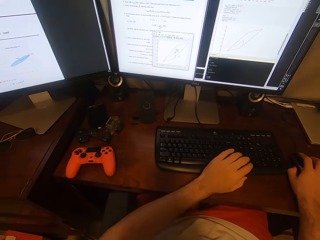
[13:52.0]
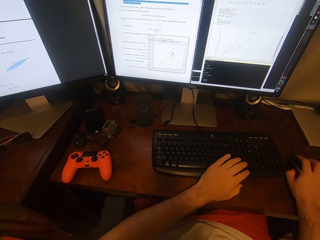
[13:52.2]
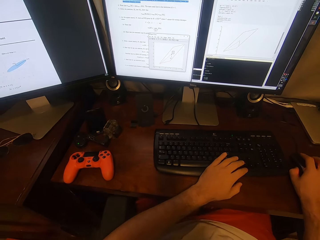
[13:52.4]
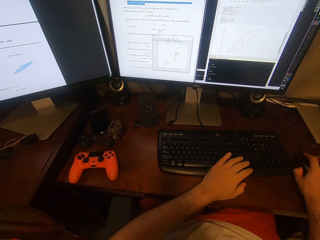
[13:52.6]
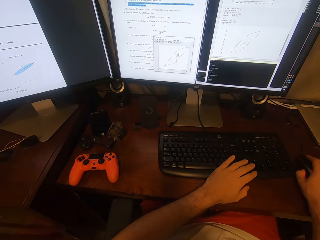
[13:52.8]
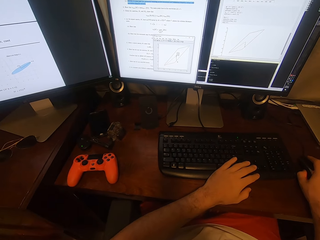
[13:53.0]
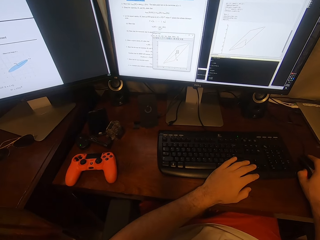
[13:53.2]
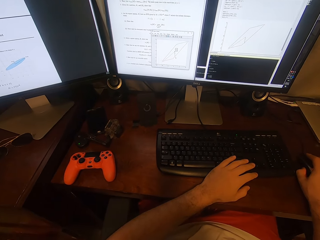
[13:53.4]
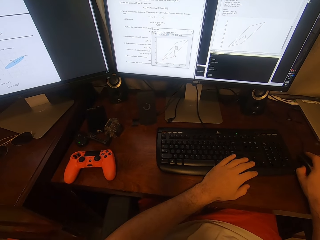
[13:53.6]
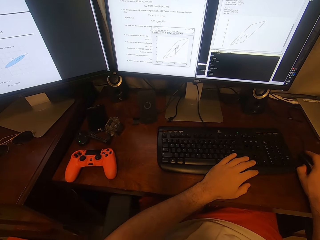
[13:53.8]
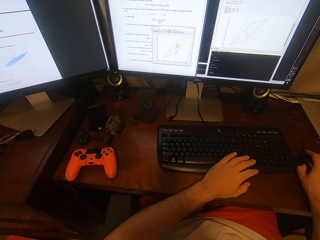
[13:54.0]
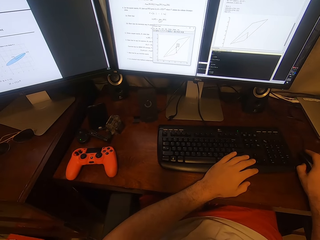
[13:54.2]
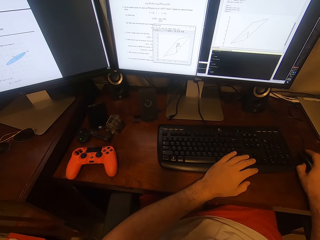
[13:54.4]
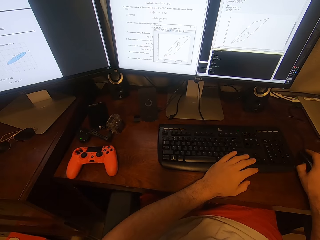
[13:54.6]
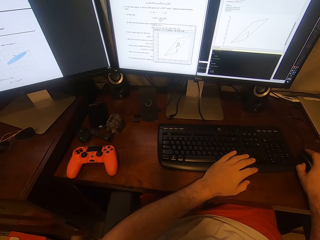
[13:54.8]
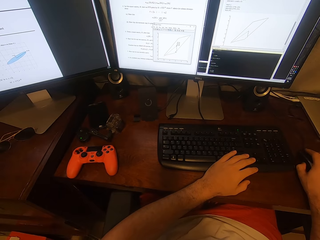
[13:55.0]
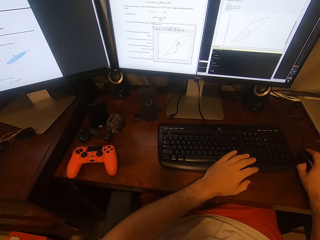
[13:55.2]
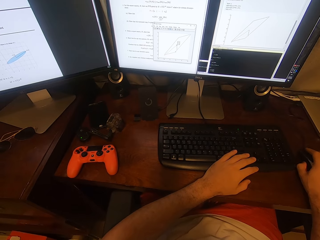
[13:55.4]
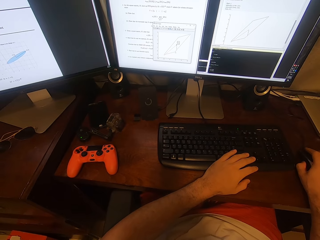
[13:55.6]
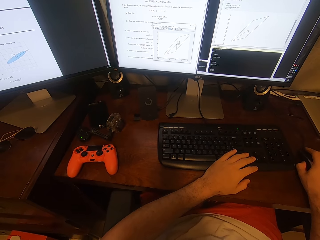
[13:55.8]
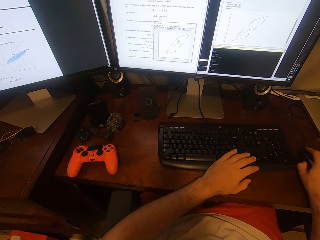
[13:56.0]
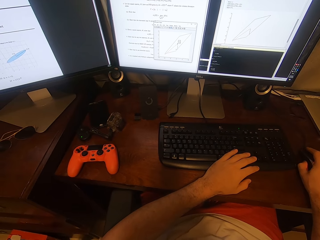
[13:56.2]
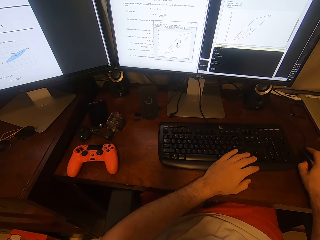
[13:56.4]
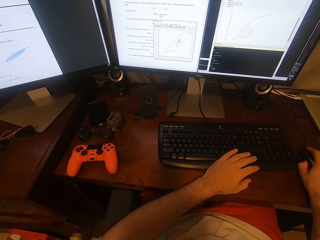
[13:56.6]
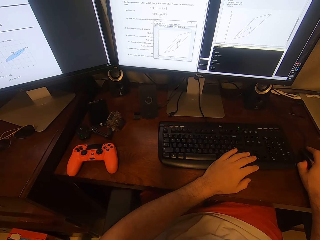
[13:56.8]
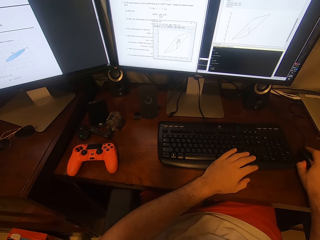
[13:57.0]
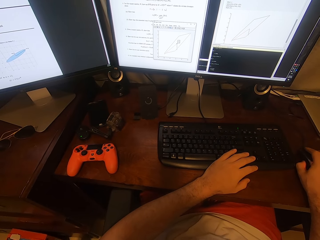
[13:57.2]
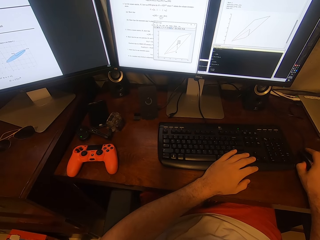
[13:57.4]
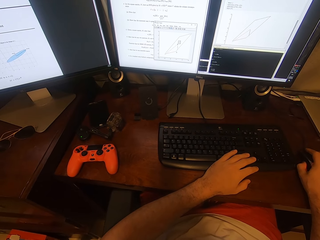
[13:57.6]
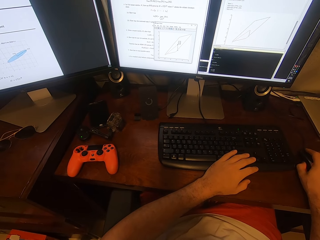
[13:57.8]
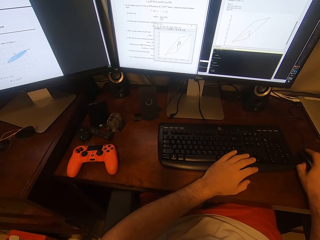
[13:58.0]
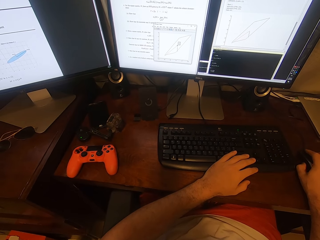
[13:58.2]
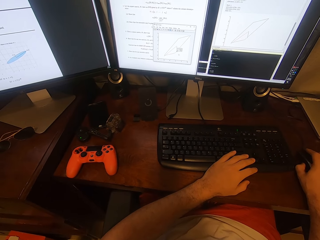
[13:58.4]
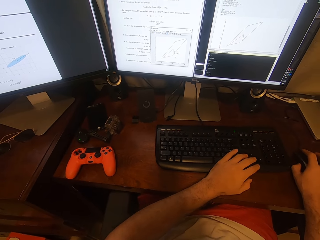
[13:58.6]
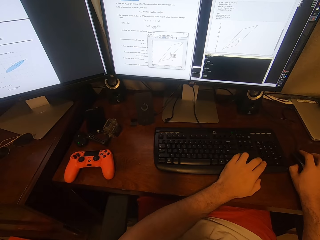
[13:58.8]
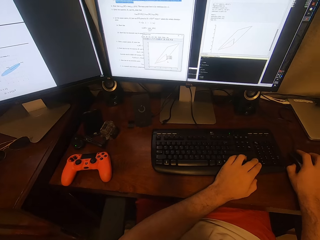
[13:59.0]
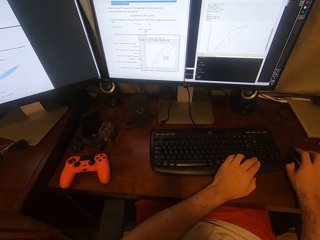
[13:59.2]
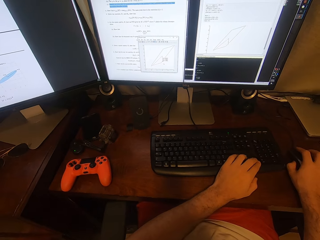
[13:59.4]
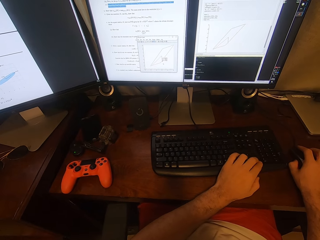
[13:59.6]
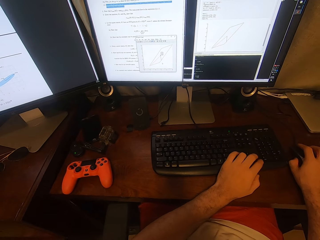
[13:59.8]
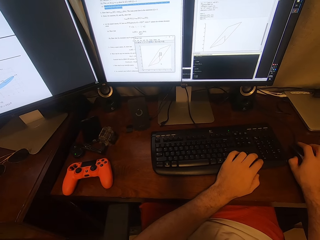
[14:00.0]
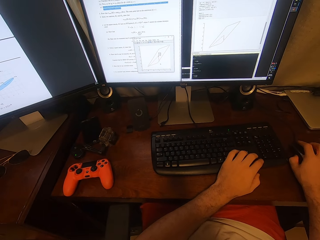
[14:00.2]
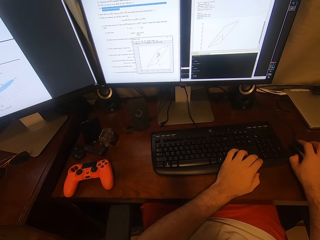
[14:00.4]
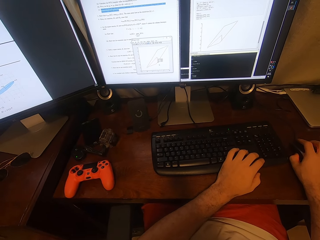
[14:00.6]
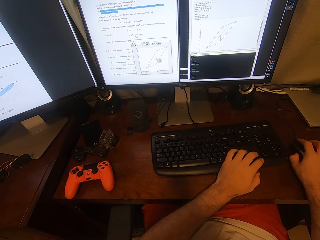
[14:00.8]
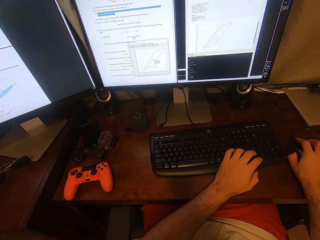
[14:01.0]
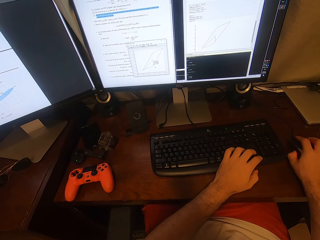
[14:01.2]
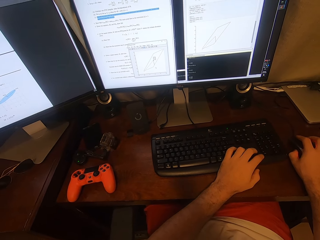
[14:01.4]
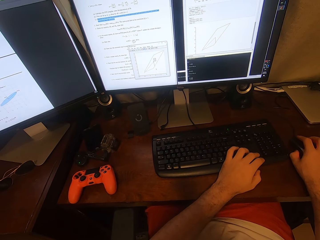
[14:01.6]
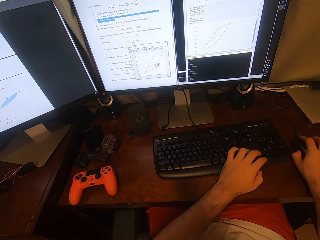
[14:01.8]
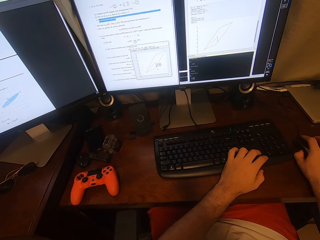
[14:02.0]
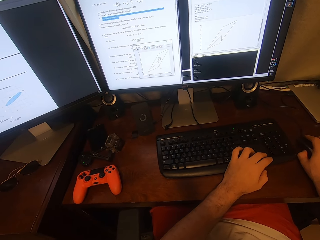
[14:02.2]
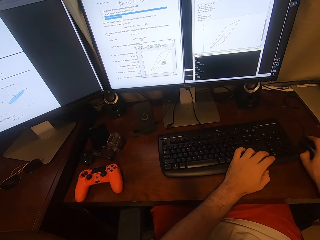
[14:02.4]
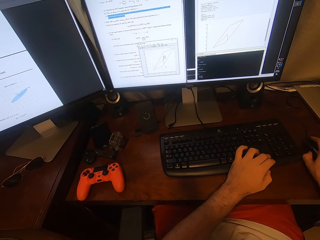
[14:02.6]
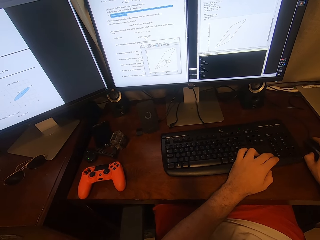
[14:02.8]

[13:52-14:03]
The camera wearer presses a computer keyboard with the left hand. They place a hand on the table. They look at a computer screen. They type on the keyboard.

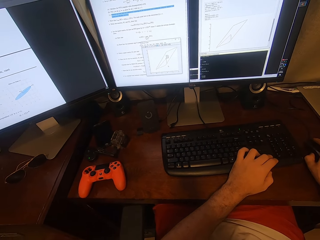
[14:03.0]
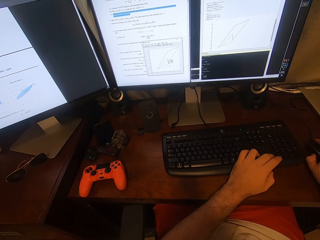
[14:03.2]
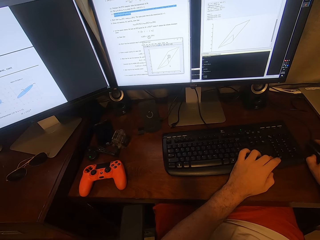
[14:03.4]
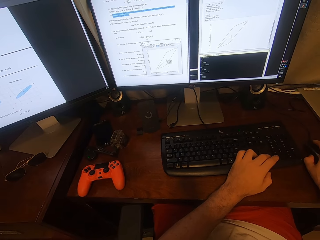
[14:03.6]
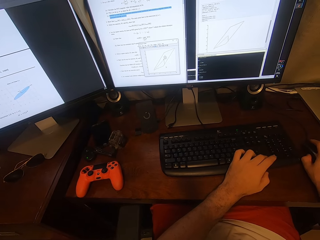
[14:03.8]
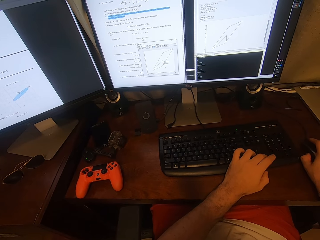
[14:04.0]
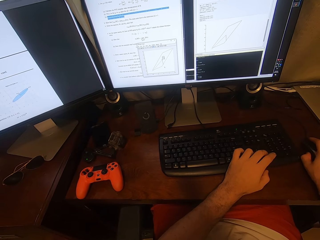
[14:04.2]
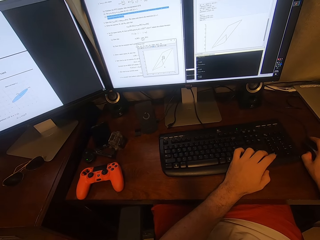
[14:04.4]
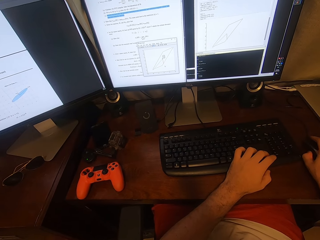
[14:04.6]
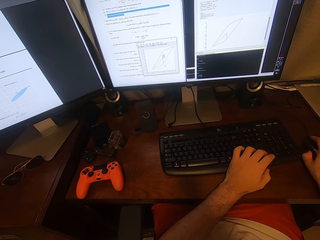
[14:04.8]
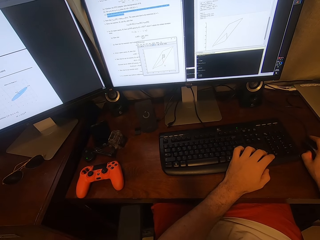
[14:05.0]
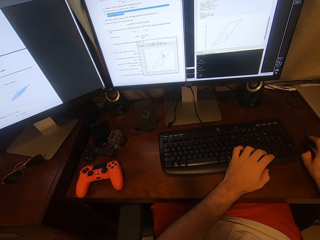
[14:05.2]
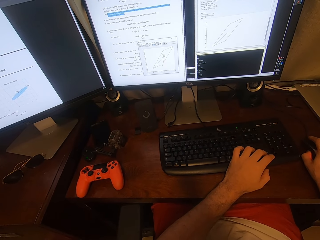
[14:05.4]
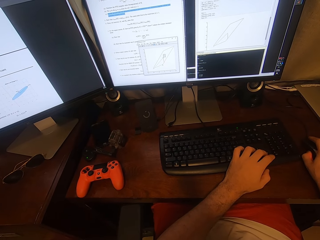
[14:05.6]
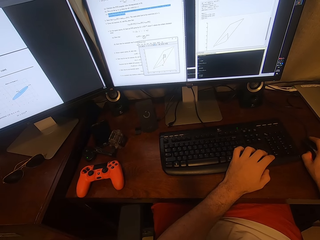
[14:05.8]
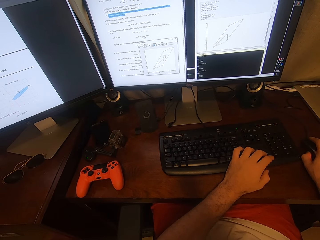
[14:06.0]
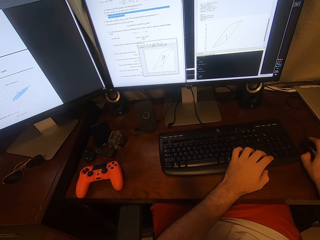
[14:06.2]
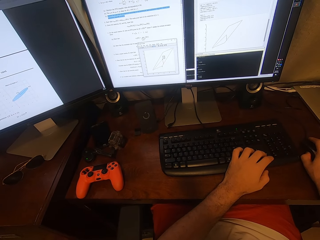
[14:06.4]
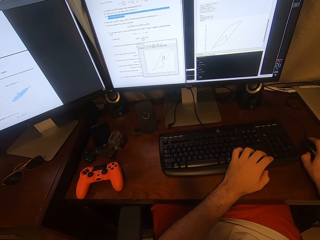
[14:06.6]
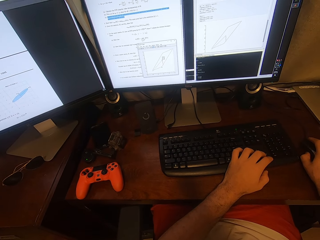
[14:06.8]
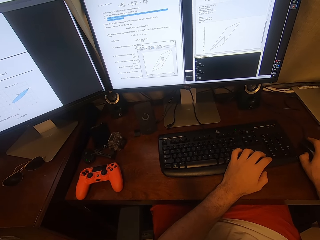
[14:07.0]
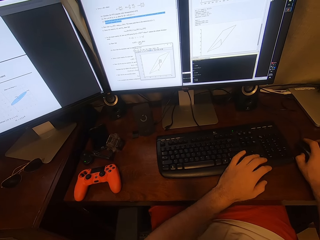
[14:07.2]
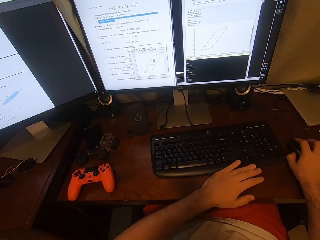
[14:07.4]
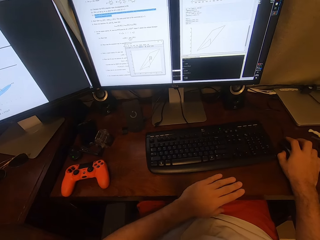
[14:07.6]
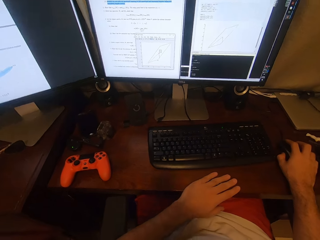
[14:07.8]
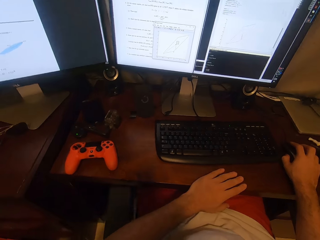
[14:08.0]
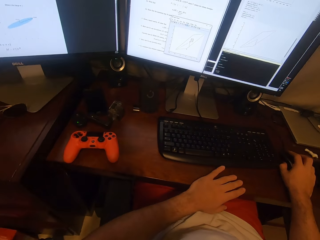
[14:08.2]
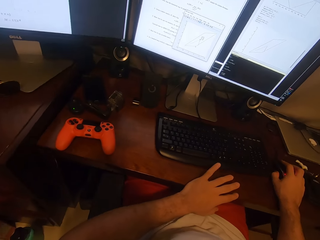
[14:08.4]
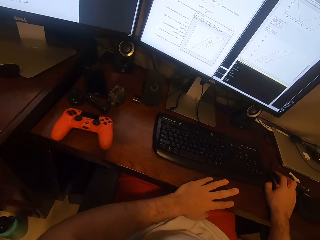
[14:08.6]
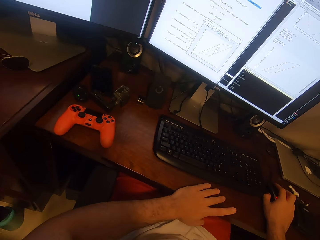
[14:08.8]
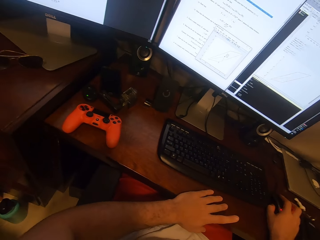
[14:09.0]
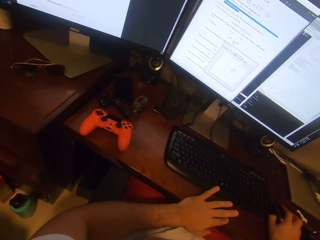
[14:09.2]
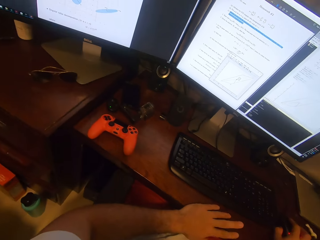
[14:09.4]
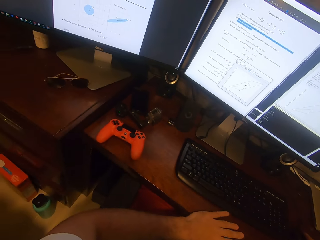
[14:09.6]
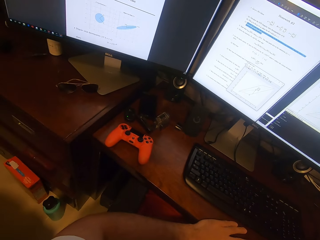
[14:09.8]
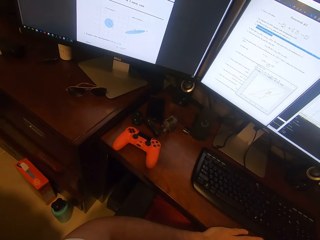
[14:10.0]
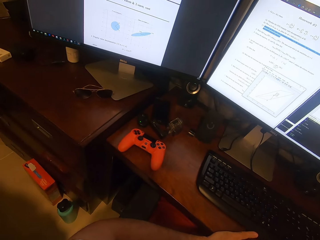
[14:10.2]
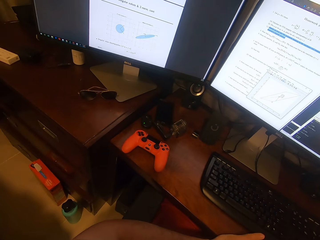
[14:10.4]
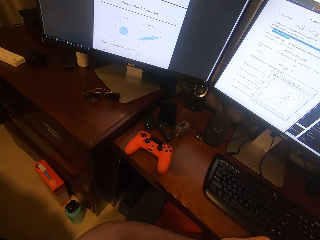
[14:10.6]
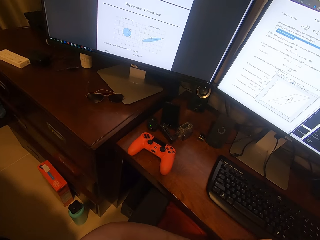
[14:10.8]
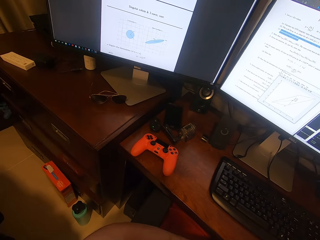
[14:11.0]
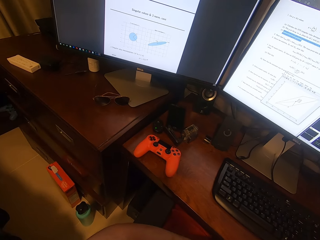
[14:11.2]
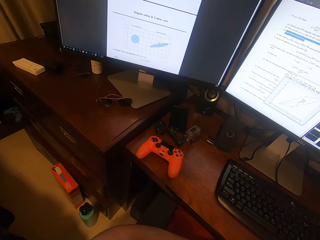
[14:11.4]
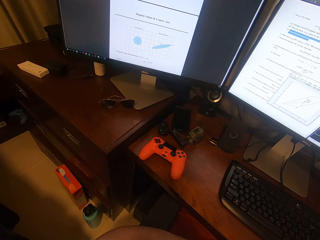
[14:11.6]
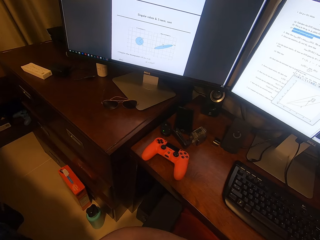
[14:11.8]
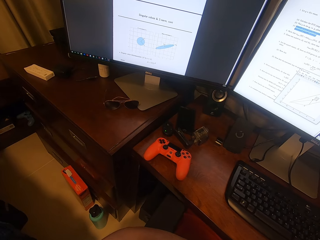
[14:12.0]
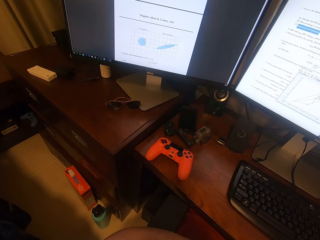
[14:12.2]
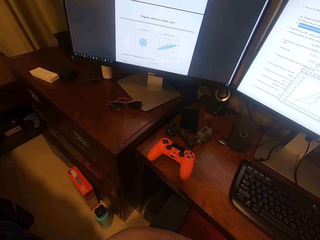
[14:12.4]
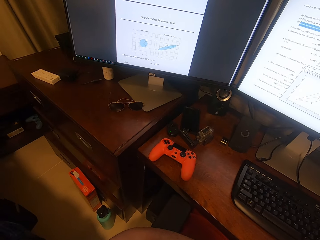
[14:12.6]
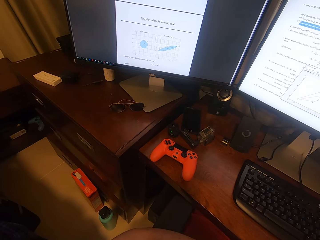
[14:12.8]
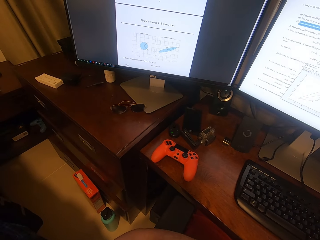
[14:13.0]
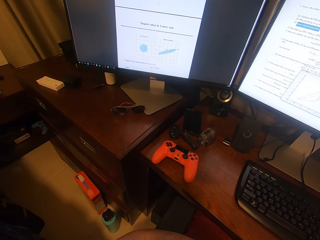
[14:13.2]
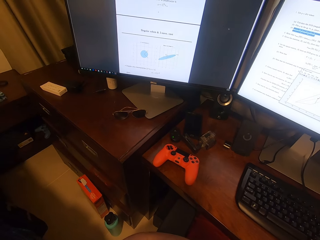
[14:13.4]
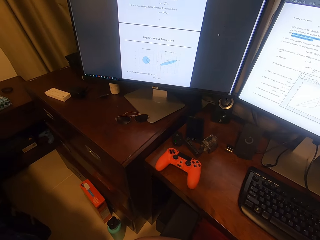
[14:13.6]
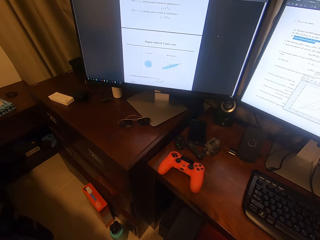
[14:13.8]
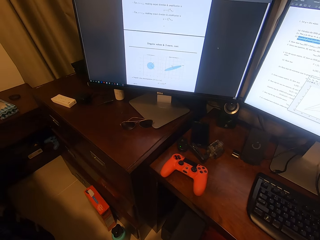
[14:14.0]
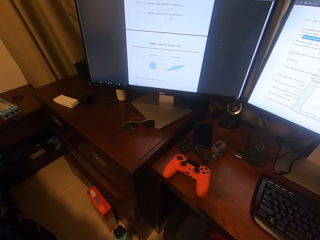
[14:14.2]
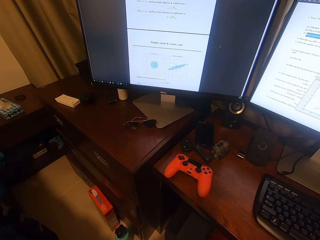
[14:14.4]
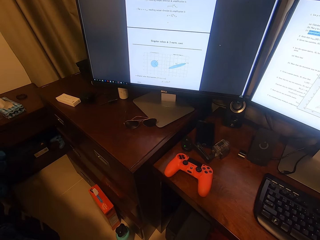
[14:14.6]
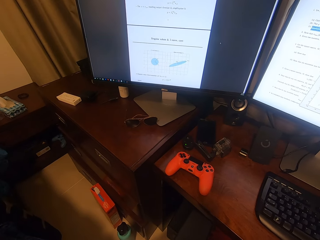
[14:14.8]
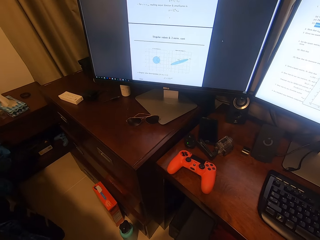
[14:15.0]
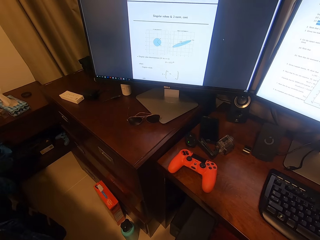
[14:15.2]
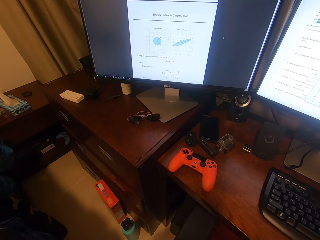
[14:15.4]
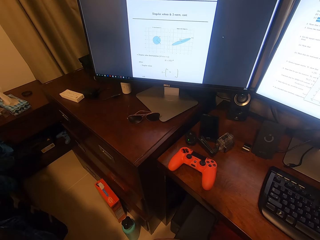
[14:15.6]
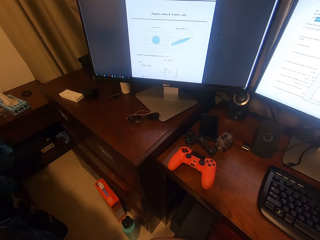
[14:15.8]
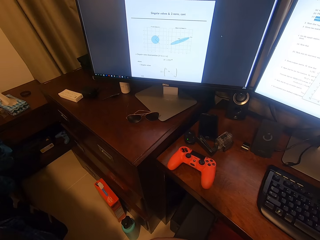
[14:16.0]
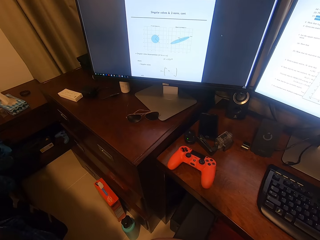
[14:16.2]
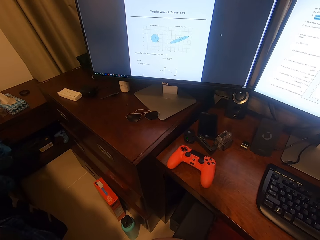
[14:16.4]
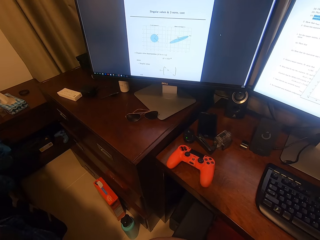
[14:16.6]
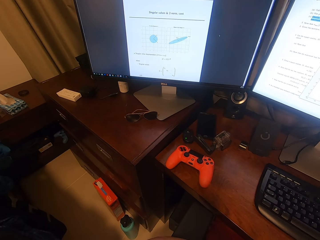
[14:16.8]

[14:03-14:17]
The camera wearer looks at a computer screen. They move a hand. They look around. They move fingers. They look at the computer screen. They operate a computer with a mouse.
